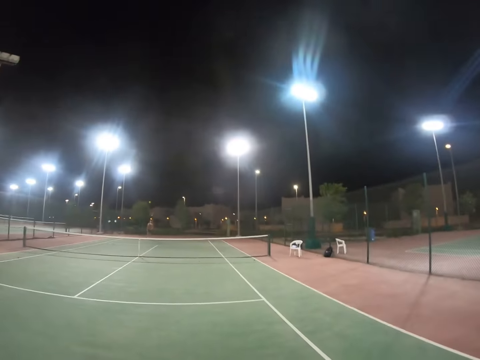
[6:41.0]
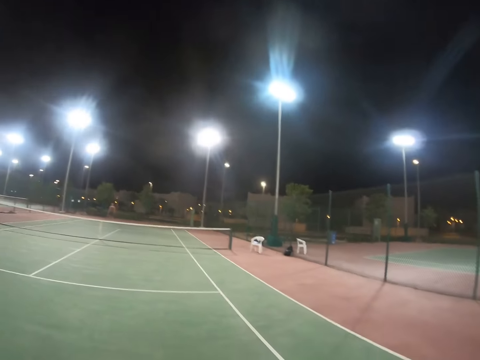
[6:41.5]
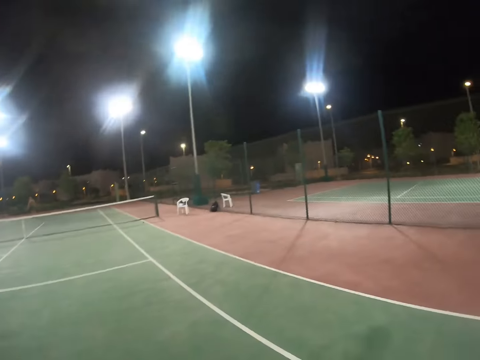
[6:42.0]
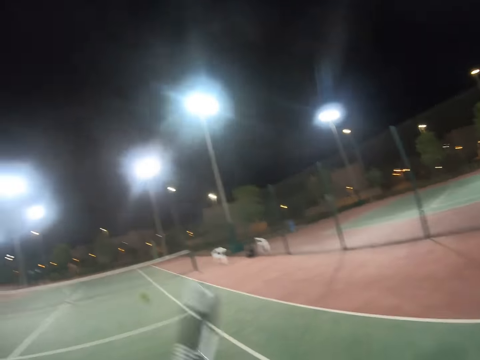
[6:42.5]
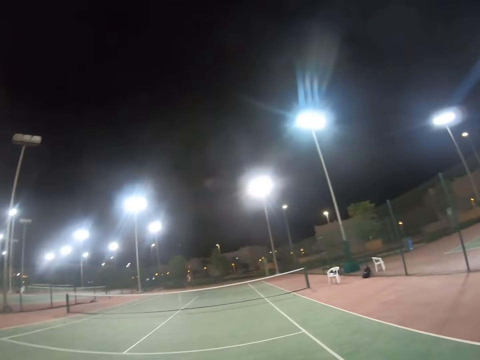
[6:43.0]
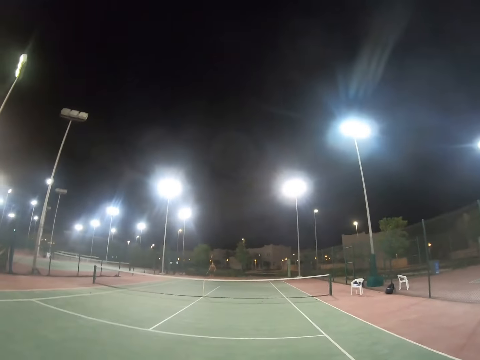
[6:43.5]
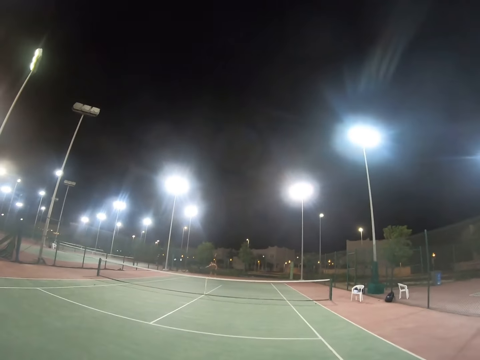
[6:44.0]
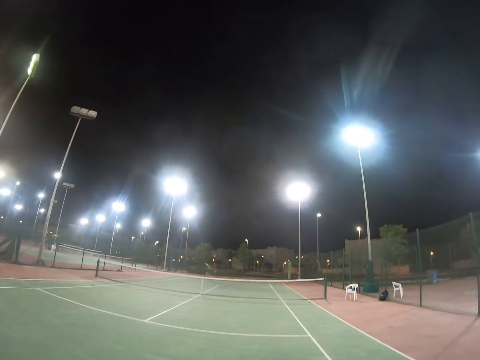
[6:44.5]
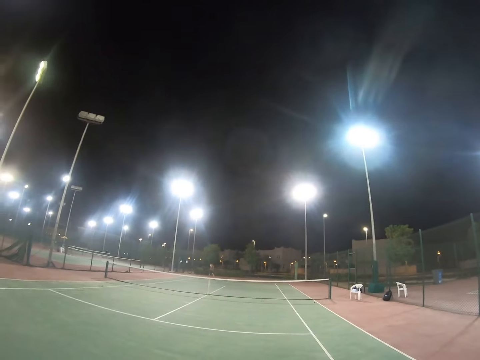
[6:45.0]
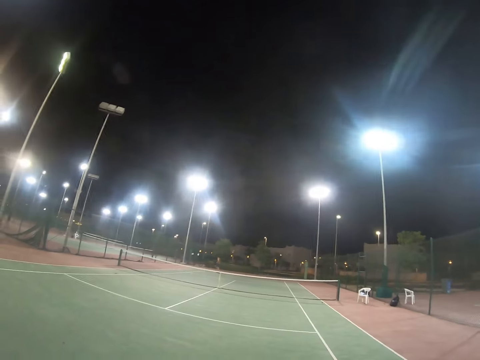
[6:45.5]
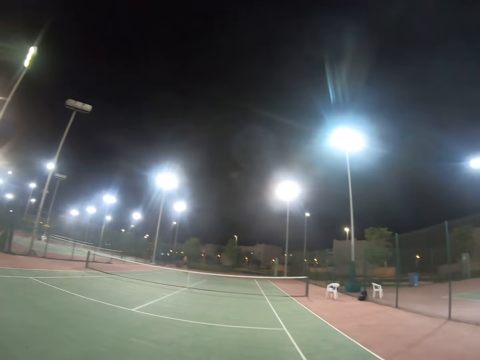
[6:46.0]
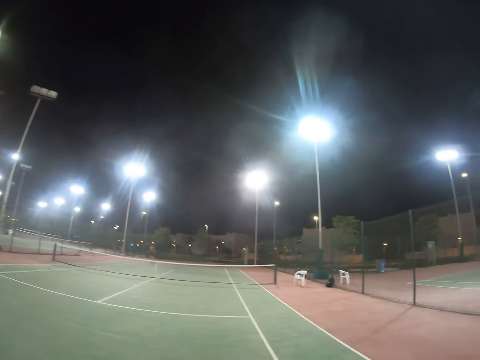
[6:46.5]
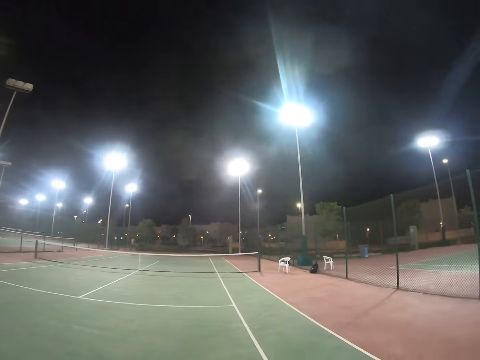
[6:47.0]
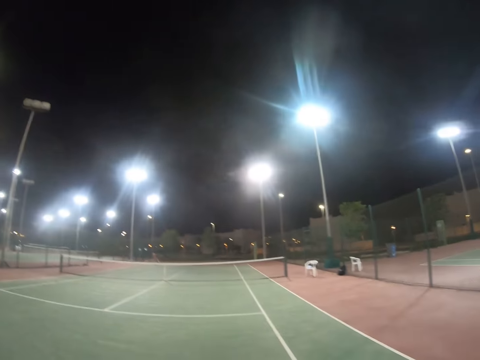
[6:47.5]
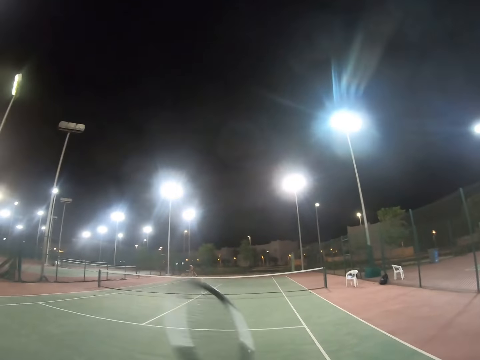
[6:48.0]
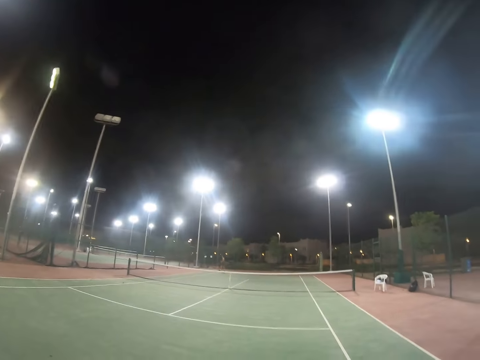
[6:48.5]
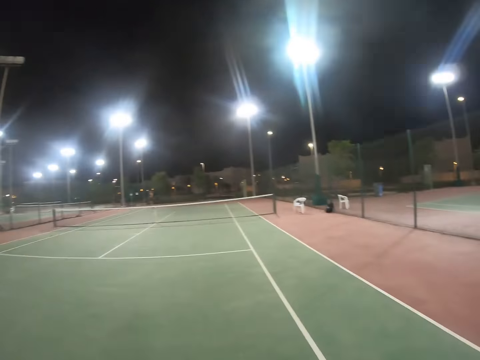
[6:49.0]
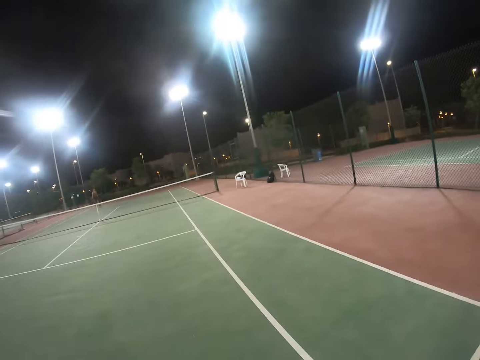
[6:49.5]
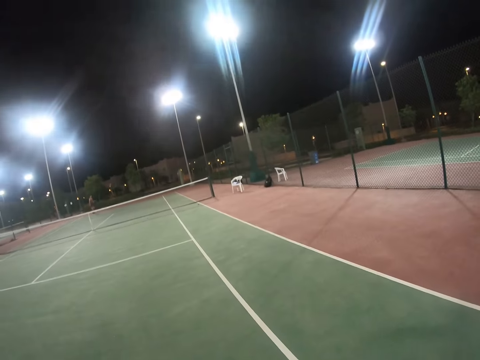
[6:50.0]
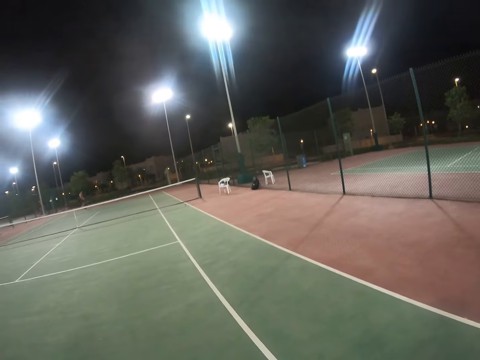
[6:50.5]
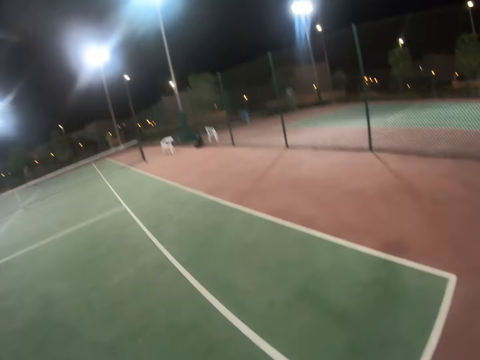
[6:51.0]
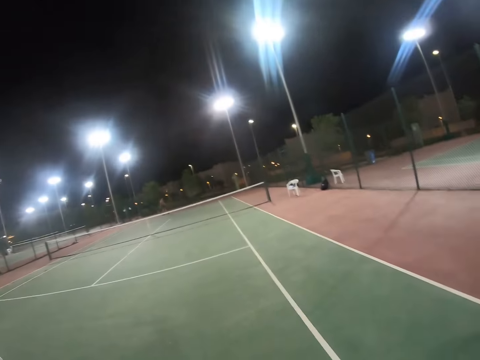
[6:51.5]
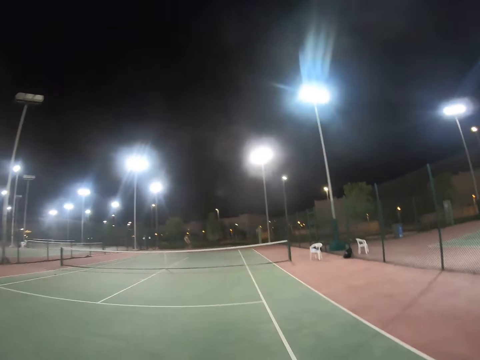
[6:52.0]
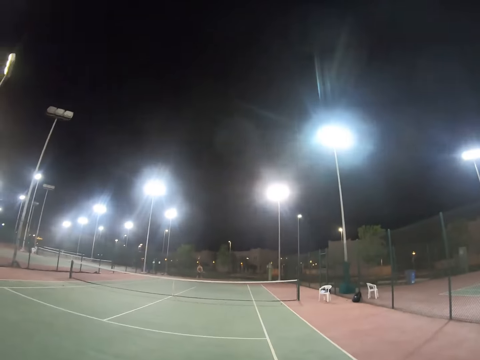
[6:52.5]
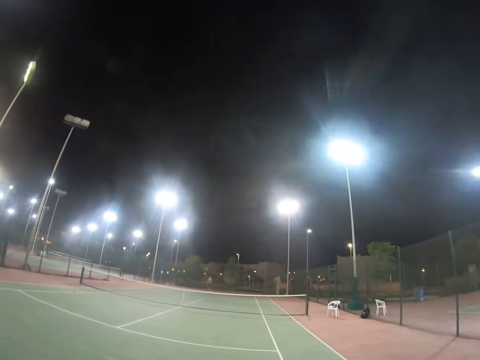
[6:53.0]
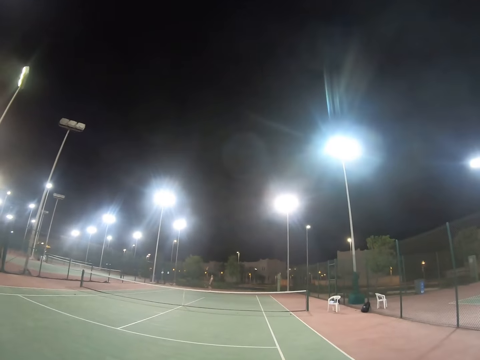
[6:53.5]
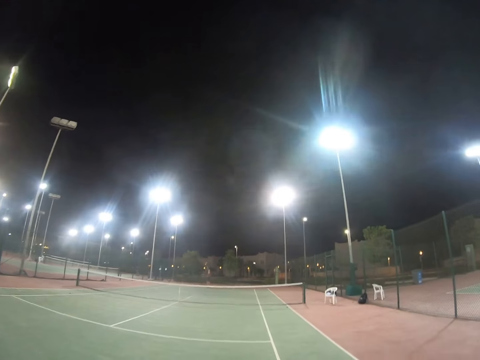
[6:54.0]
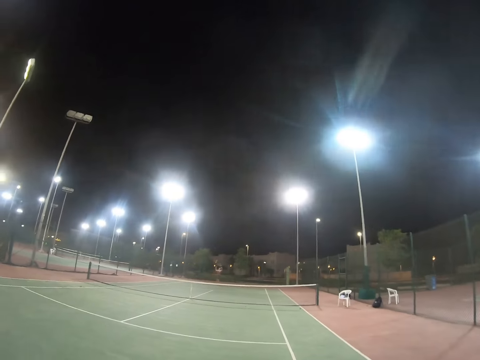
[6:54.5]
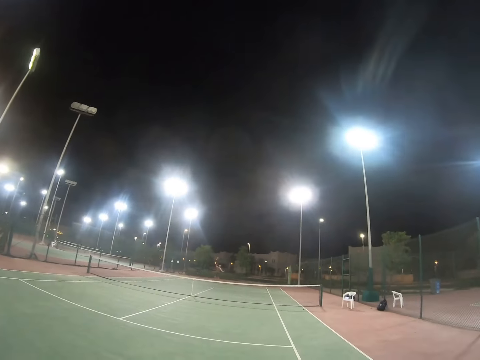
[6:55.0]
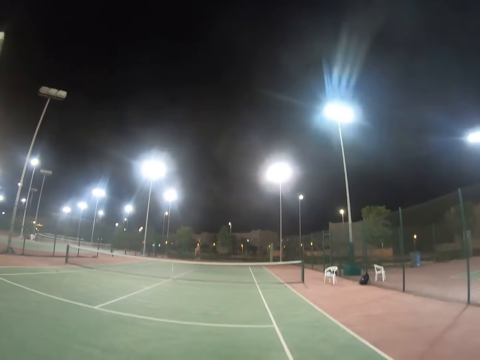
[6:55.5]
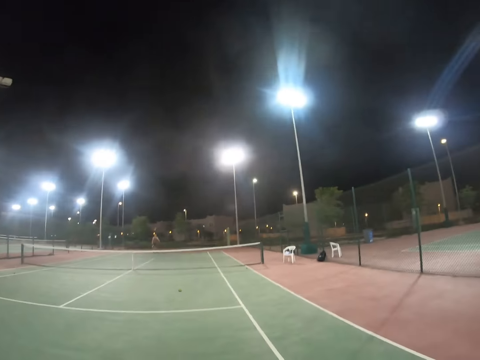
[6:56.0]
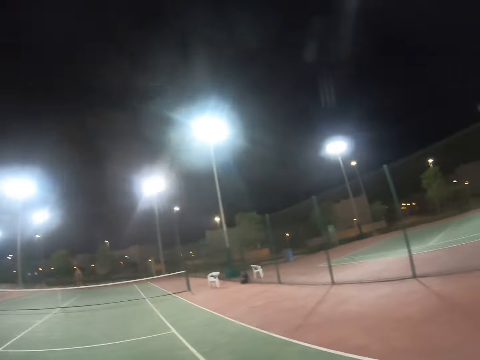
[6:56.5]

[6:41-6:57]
The camera wearer serves the tennis ball. A person walks on the tennis court and serves the tennis ball.

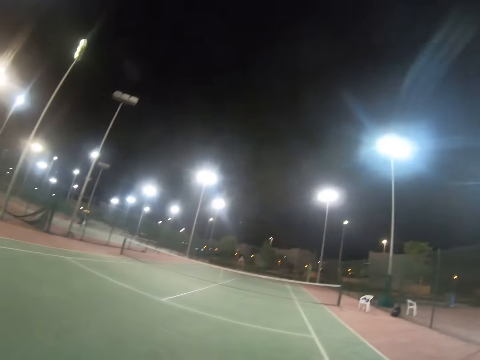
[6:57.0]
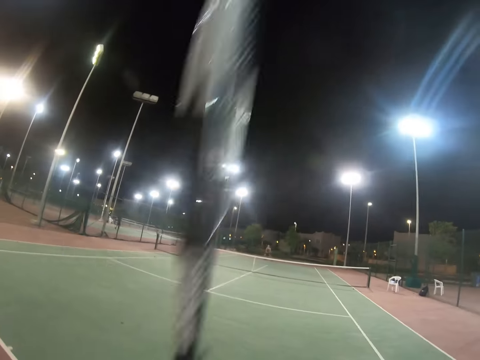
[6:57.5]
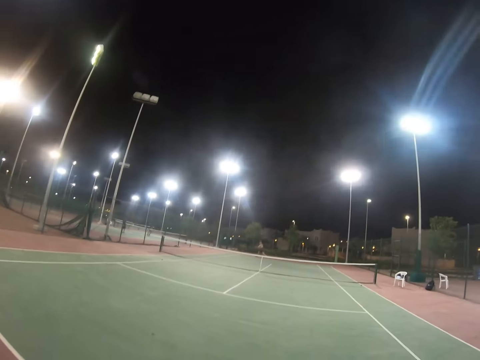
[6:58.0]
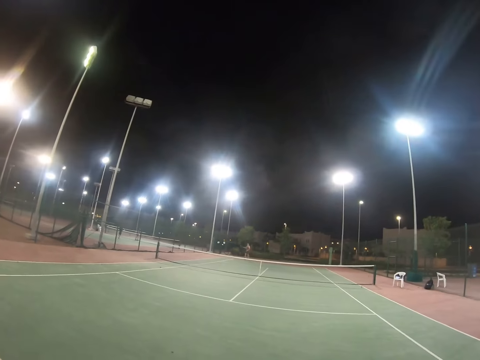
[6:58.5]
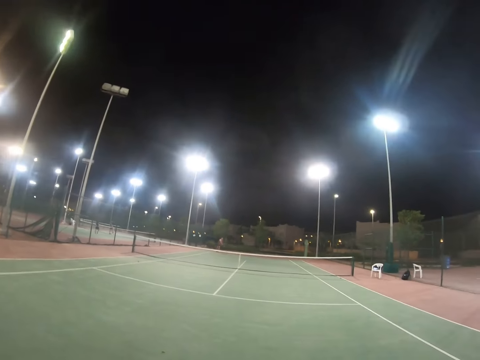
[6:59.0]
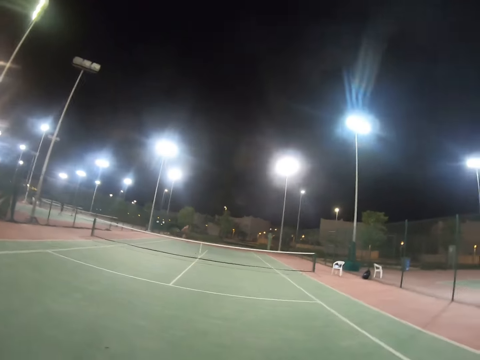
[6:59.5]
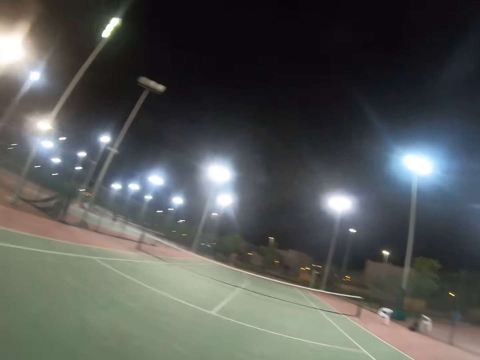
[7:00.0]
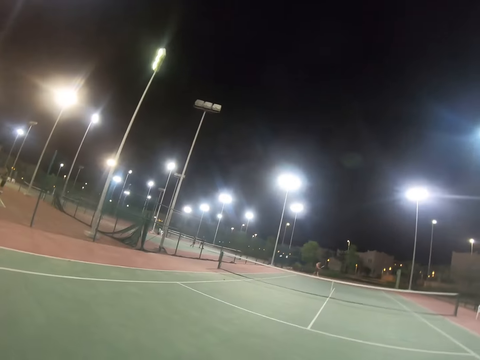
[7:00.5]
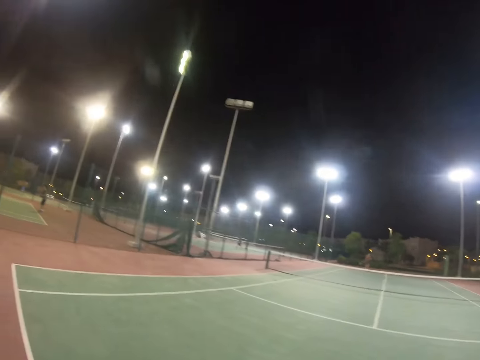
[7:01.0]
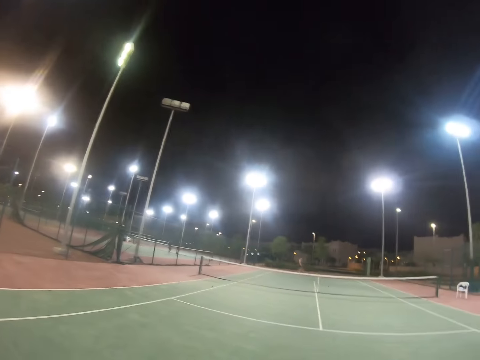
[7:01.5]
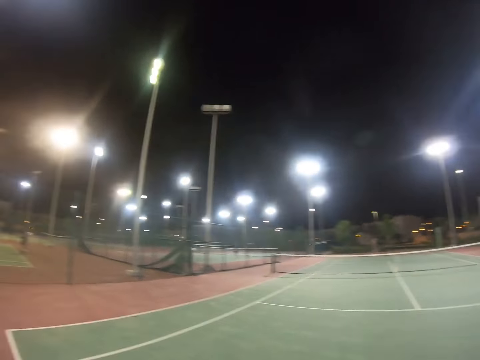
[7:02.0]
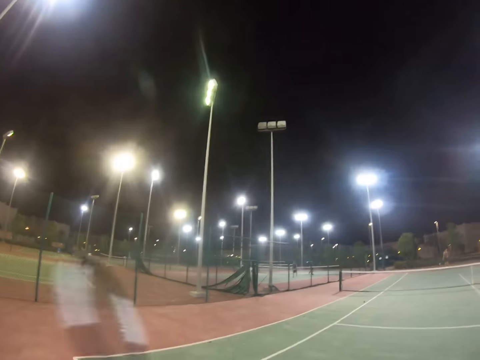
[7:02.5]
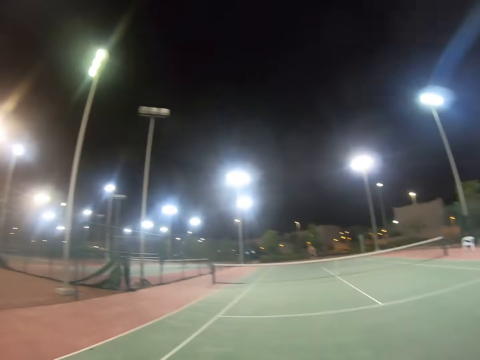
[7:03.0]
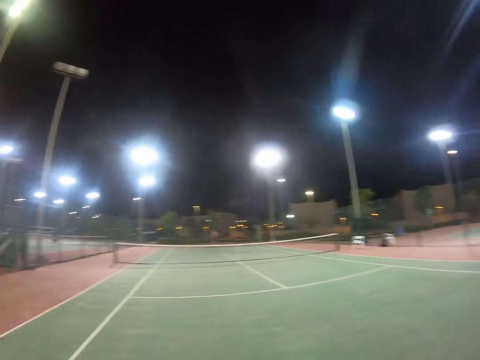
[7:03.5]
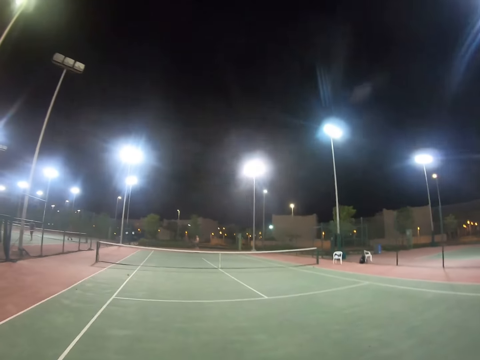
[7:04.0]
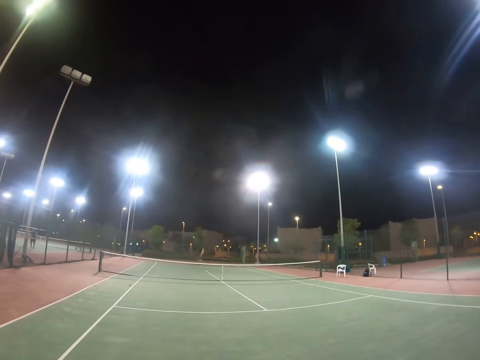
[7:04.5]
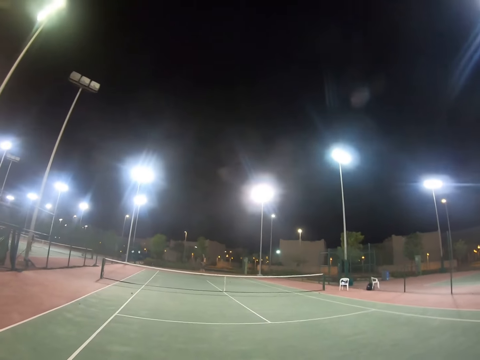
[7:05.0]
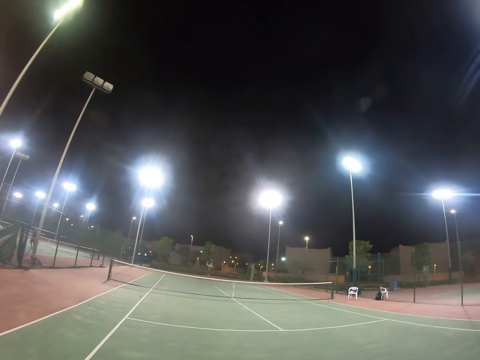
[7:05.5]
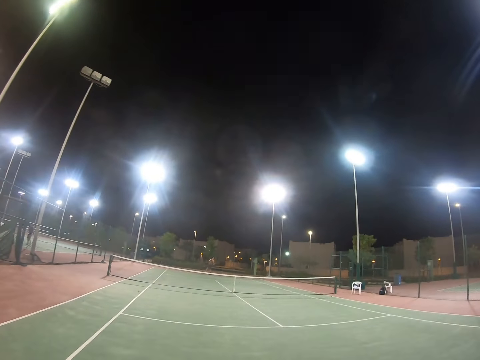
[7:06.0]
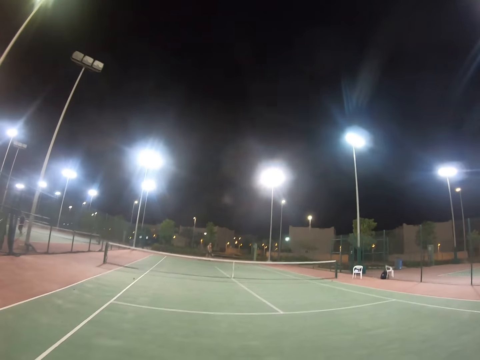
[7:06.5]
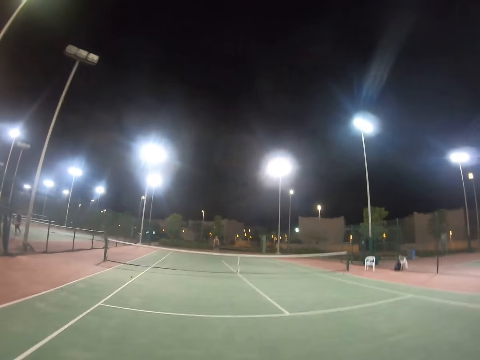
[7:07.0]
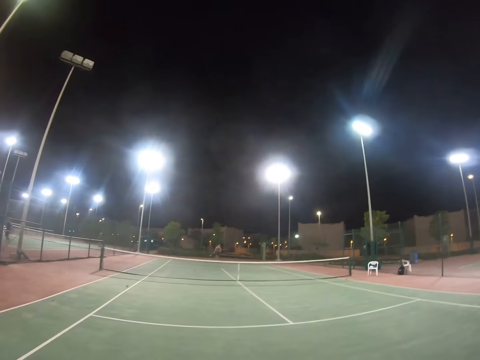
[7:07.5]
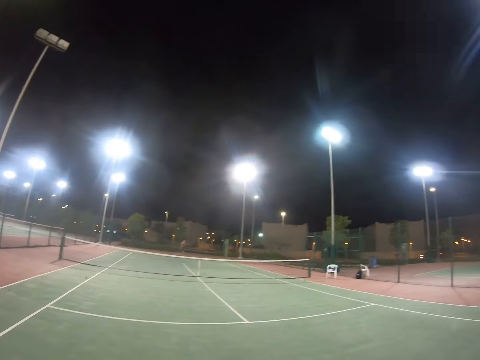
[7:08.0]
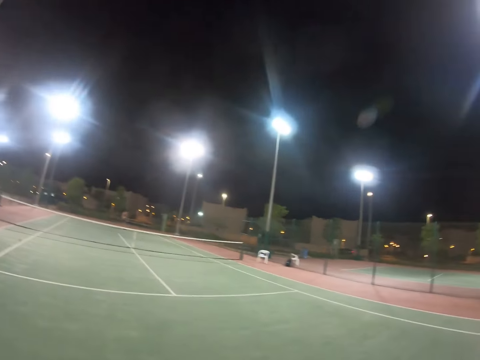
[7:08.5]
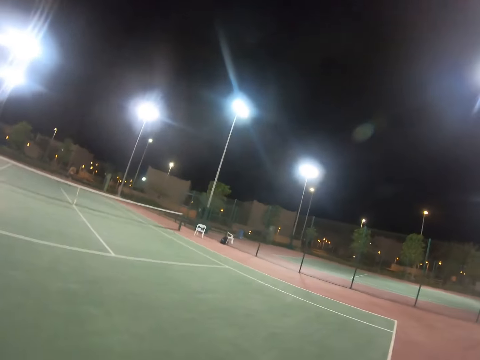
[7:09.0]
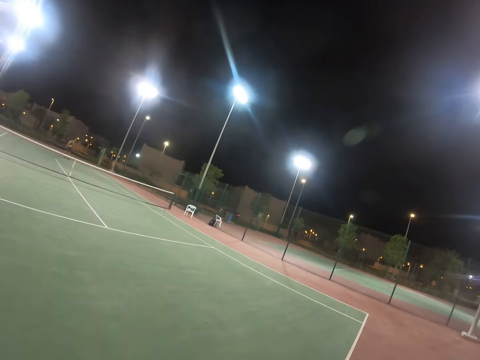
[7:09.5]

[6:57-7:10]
The camera wearer serves the tennis ball. A person serves the tennis ball. The camera wearer serves the tennis ball. The person throws the tennis ball up and serves the tennis ball.
